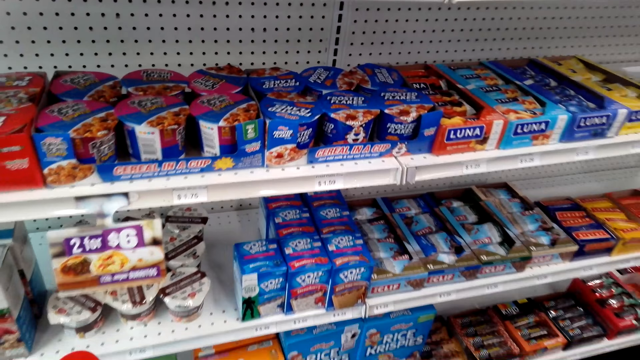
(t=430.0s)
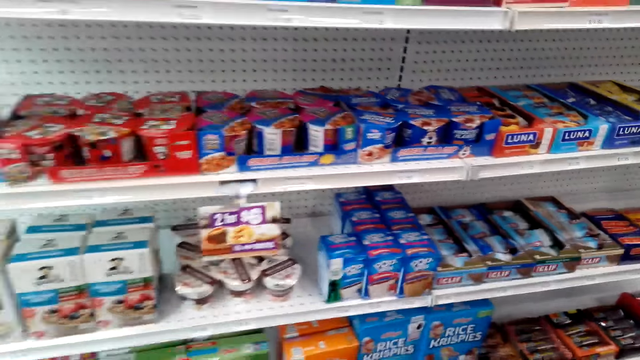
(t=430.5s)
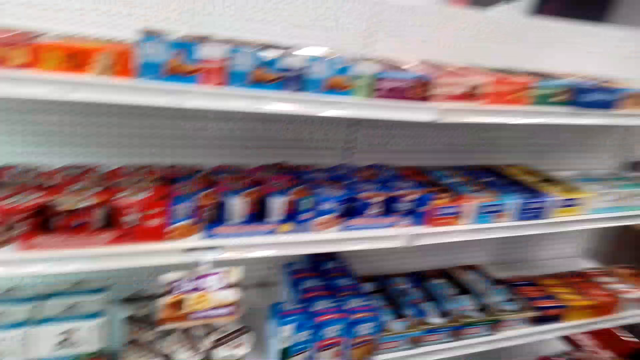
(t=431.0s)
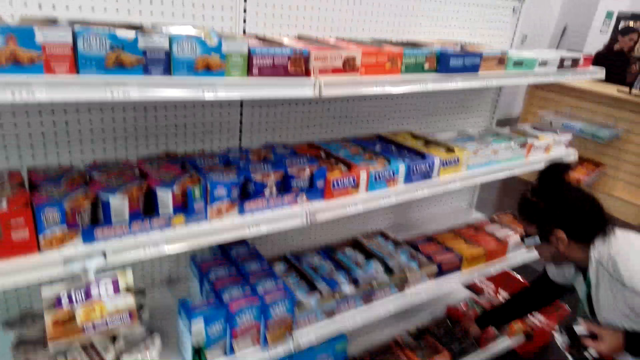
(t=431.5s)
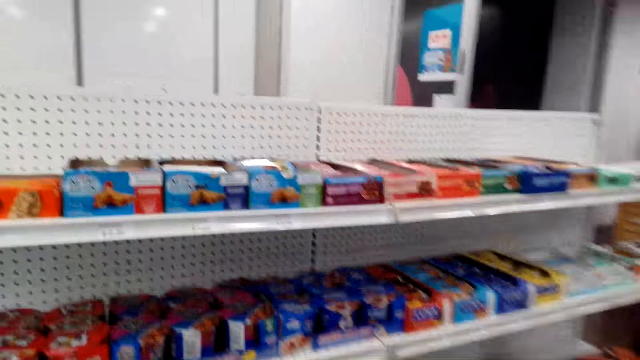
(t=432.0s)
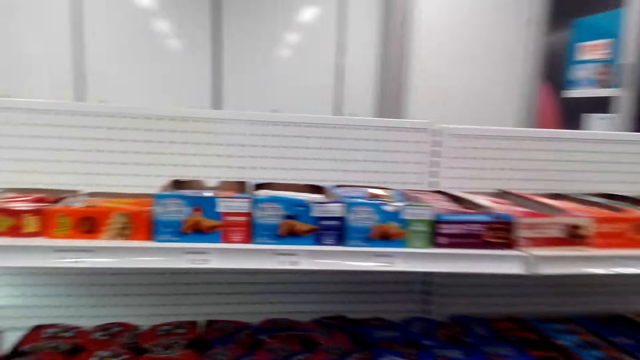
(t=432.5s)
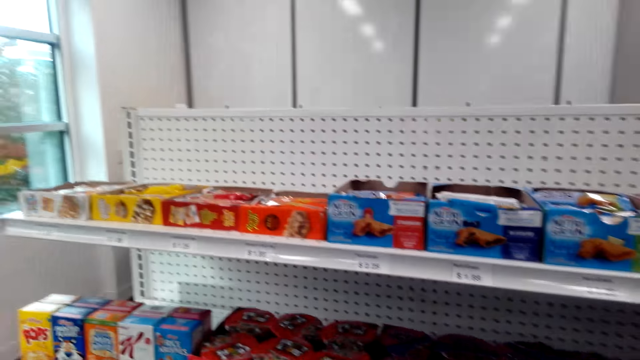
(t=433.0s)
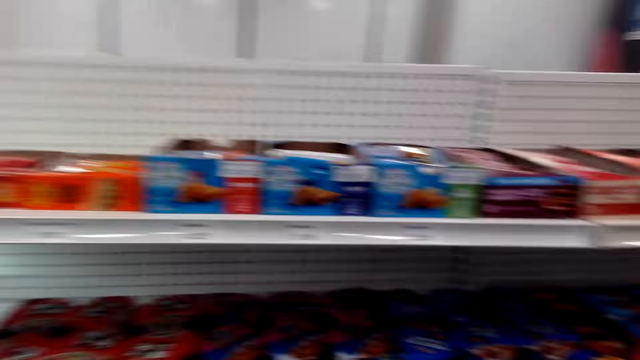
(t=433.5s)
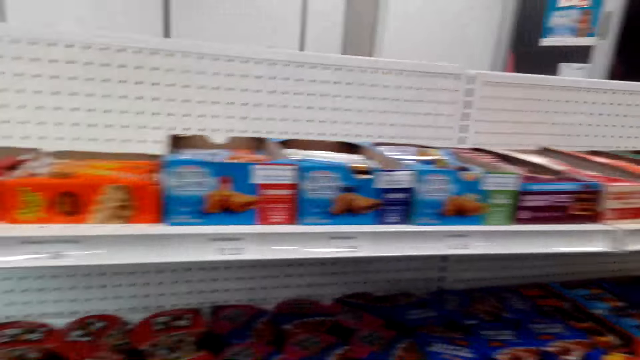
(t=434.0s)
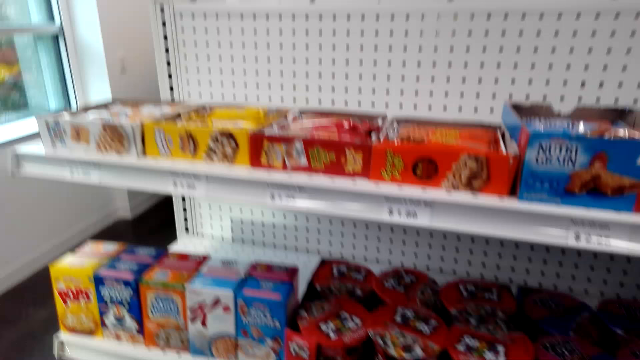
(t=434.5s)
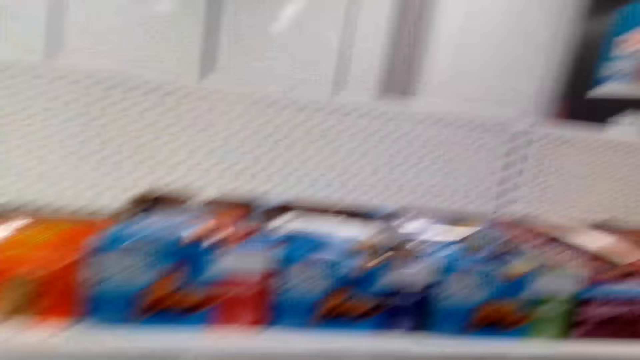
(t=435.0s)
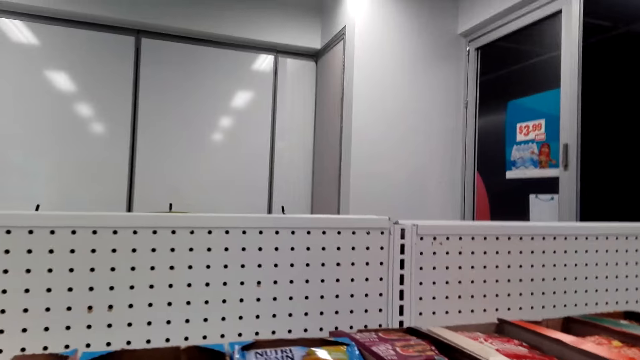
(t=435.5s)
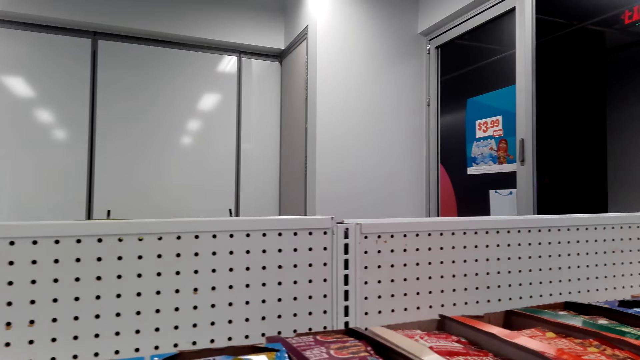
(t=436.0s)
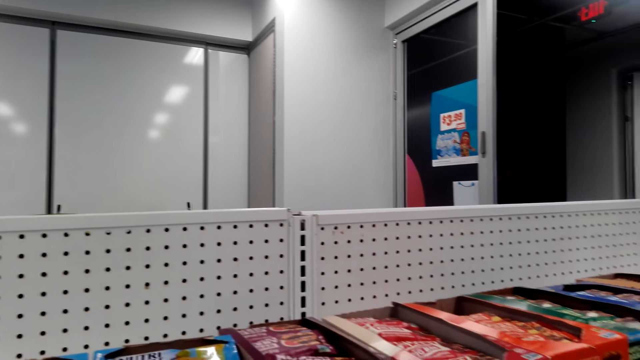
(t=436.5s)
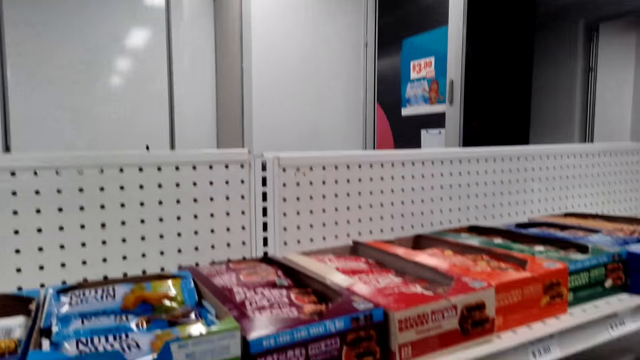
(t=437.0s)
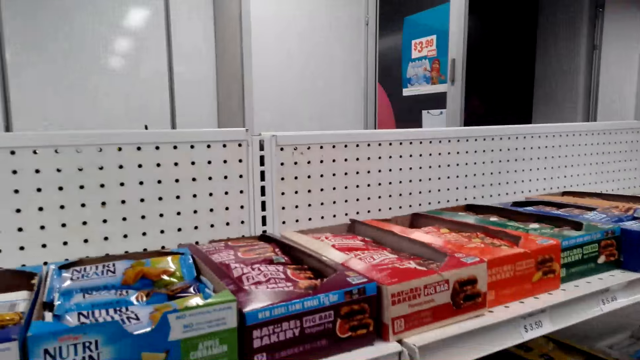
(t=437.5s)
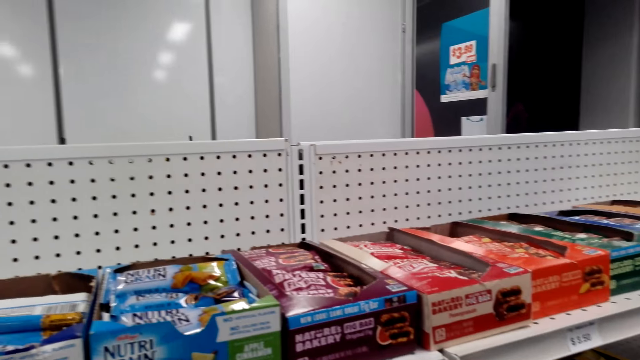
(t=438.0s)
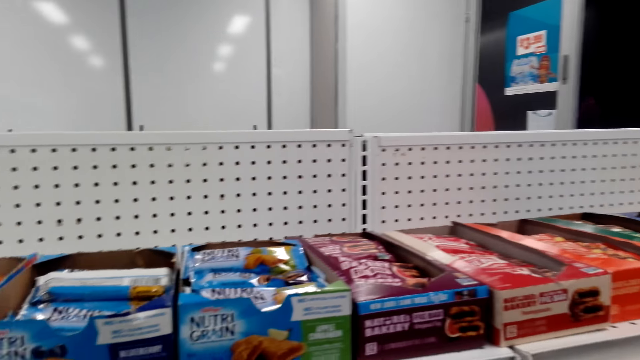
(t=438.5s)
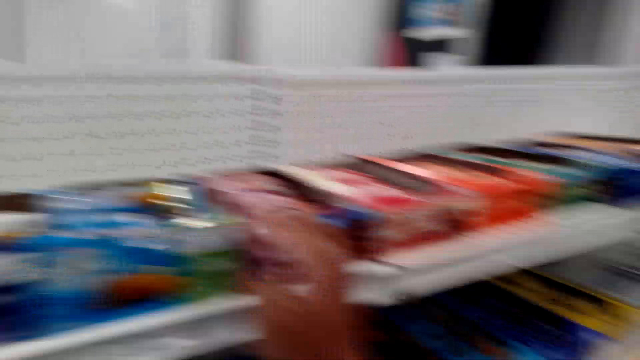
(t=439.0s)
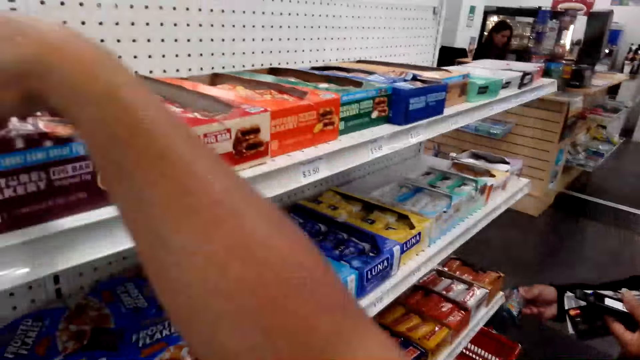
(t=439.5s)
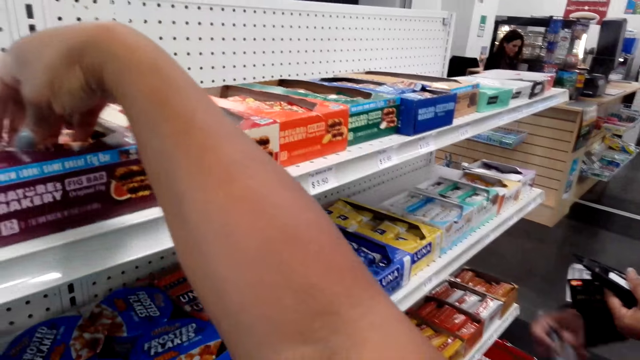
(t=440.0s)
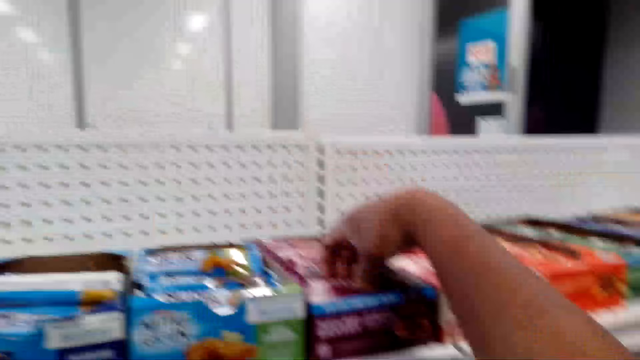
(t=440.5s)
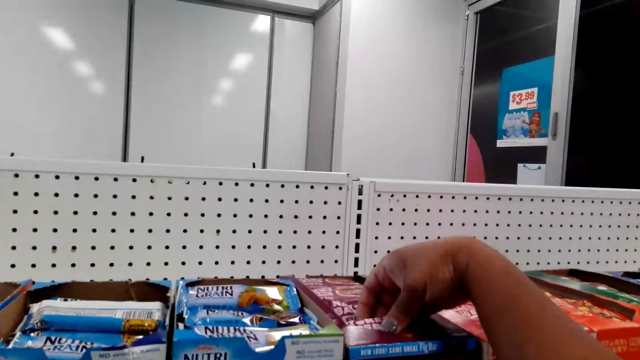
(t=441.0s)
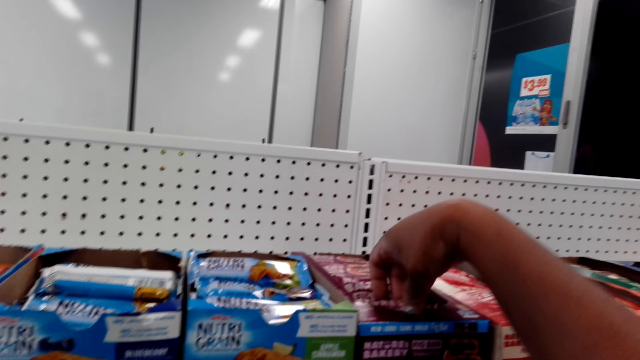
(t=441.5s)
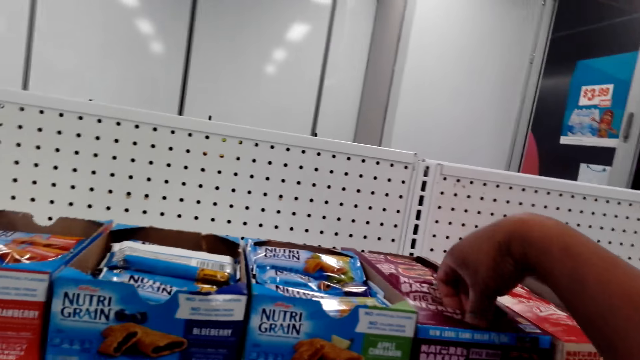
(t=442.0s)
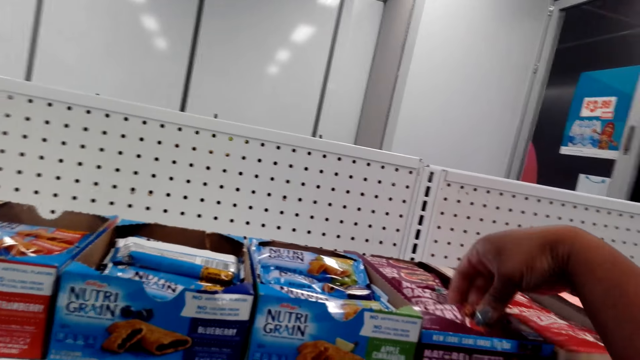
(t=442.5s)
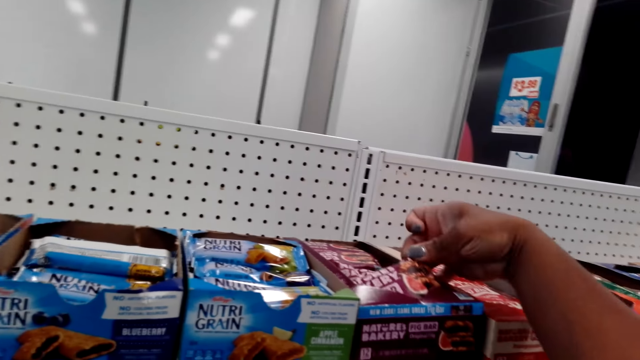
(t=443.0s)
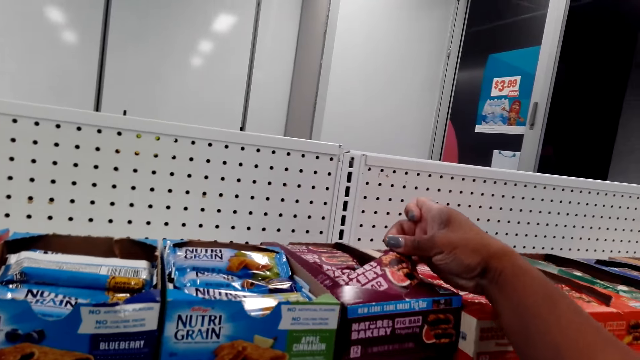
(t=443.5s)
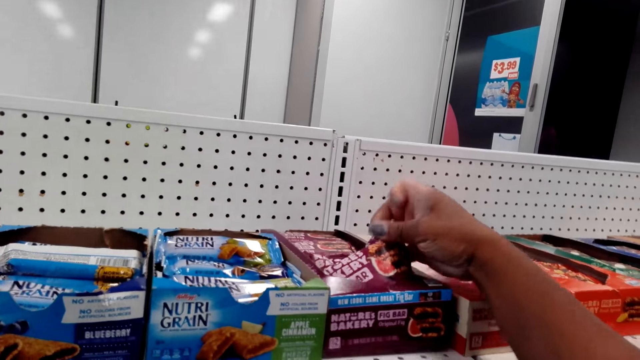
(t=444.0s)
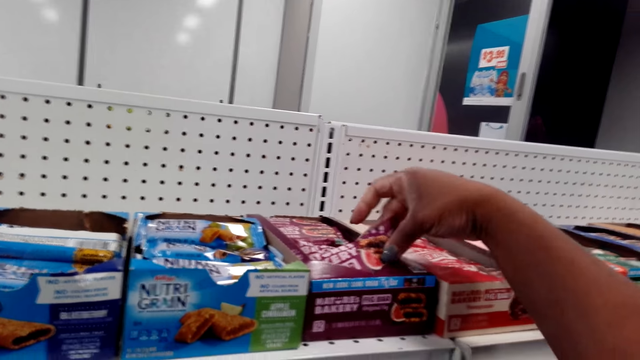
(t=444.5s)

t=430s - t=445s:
The camera wearer talks to the lady. The lady does something. The camera wearer looks around the shelf. They pick a Nature Baker snack from the shelf.

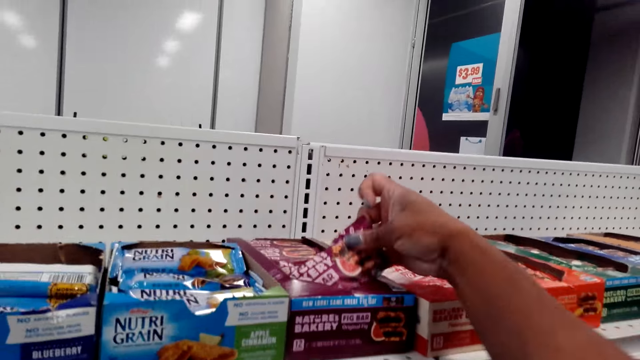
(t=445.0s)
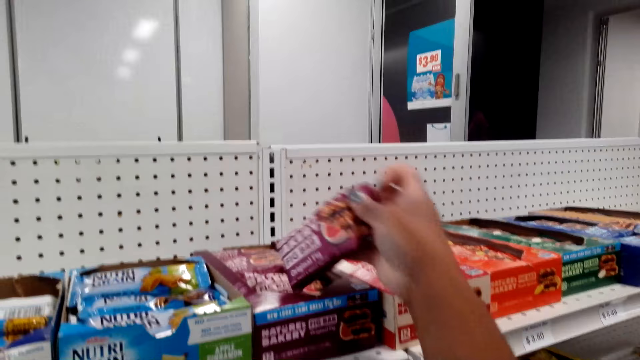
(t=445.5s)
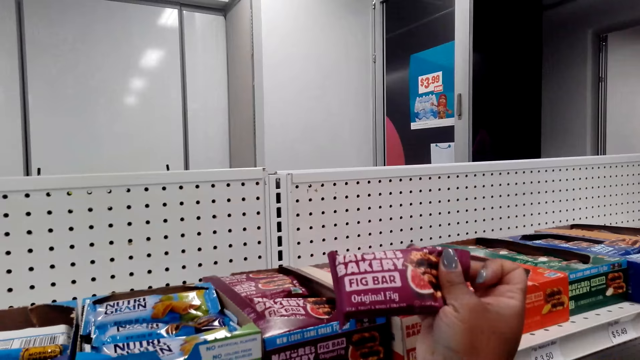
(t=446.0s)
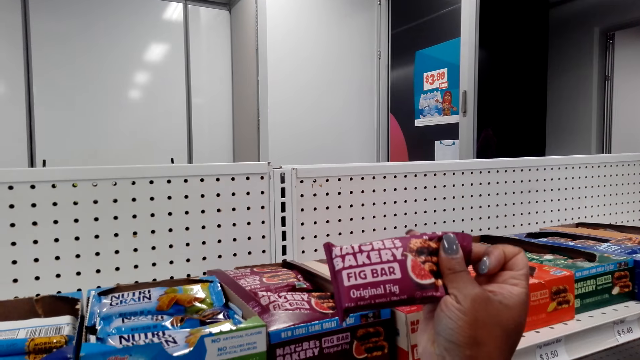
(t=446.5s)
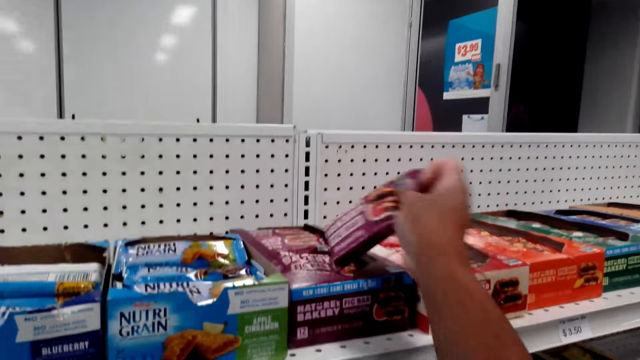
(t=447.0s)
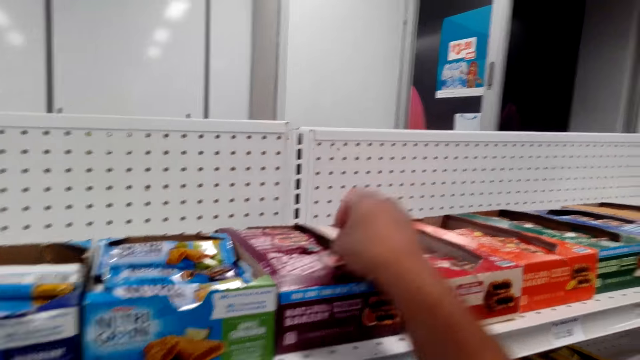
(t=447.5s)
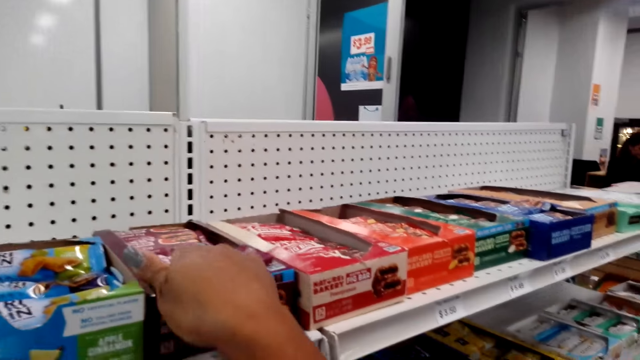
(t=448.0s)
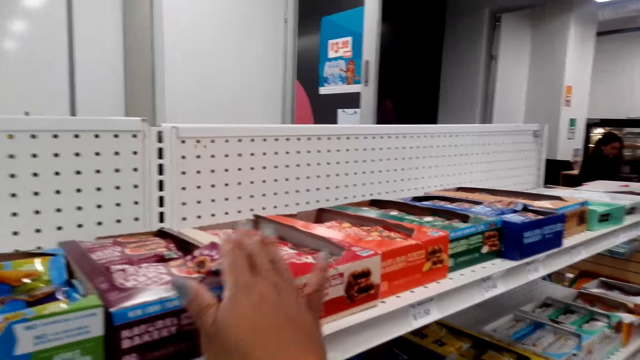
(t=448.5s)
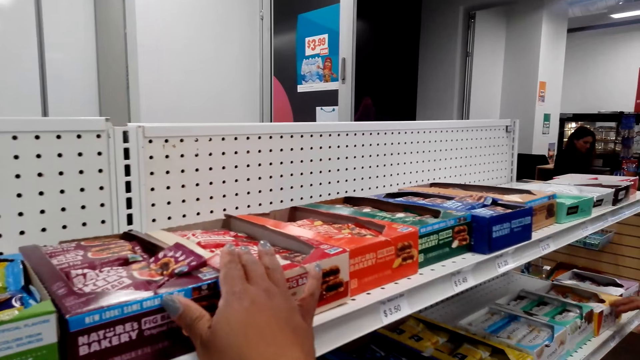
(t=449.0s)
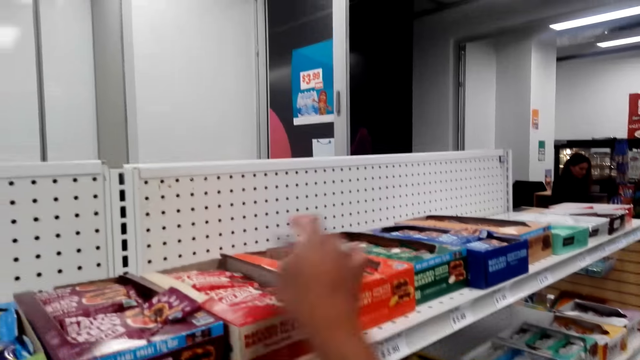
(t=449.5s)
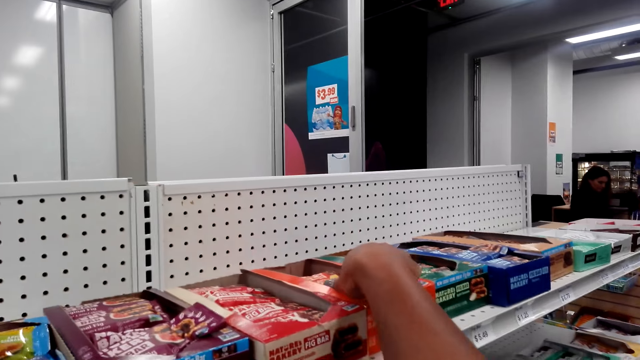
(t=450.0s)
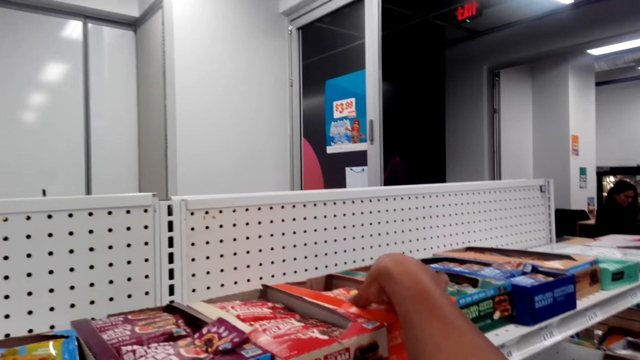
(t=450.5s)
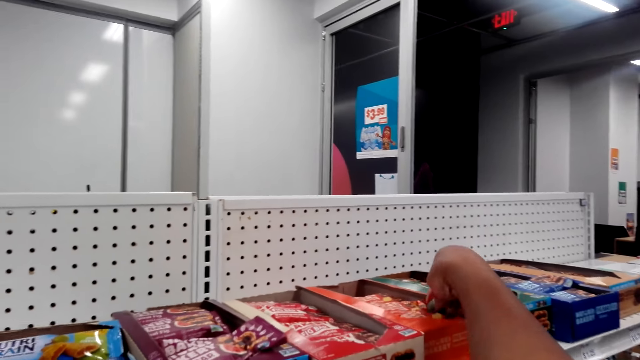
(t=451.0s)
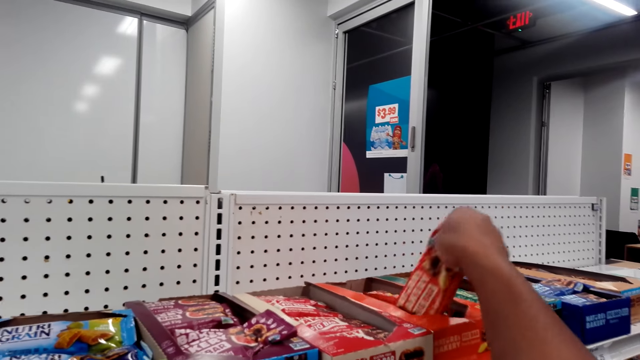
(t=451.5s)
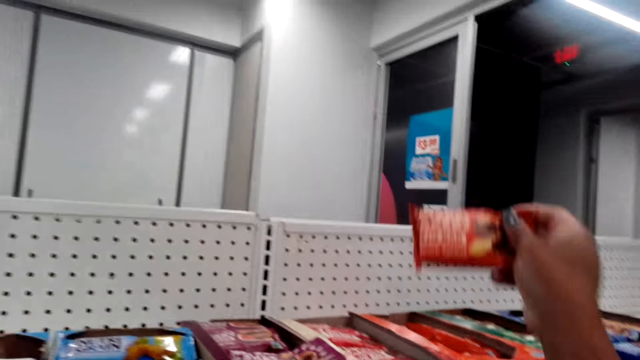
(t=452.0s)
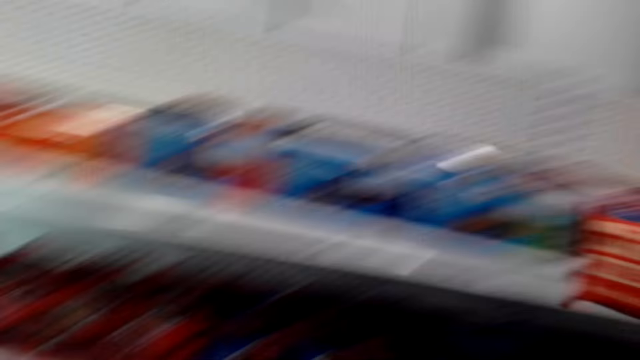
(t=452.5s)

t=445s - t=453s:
The camera wearer returns the Nature Baker snack to its box on the shelf. They pick a snack from the shelf.
